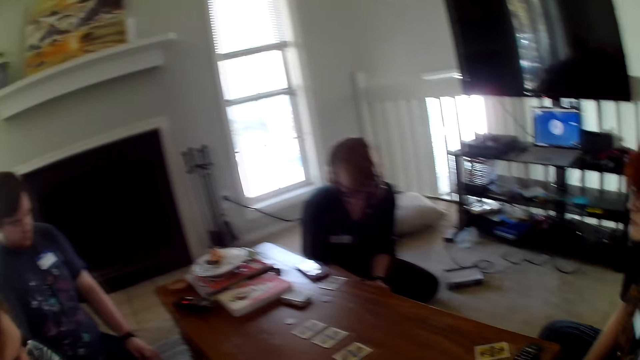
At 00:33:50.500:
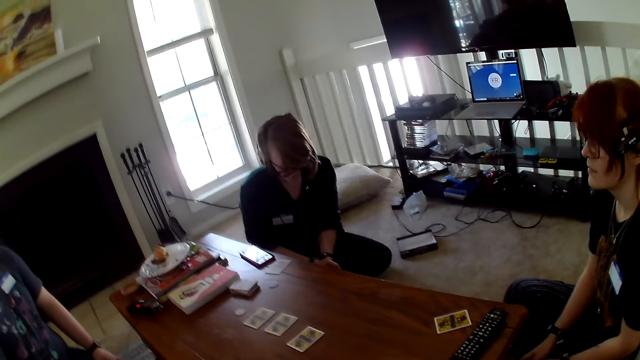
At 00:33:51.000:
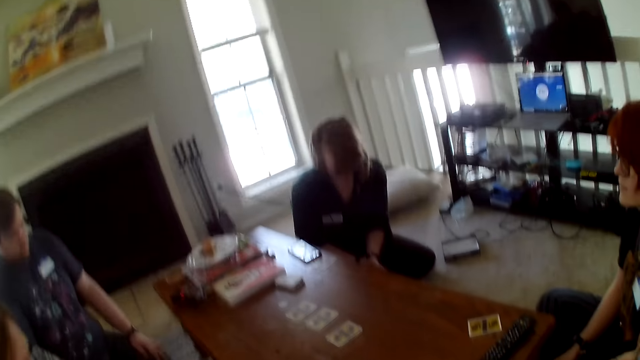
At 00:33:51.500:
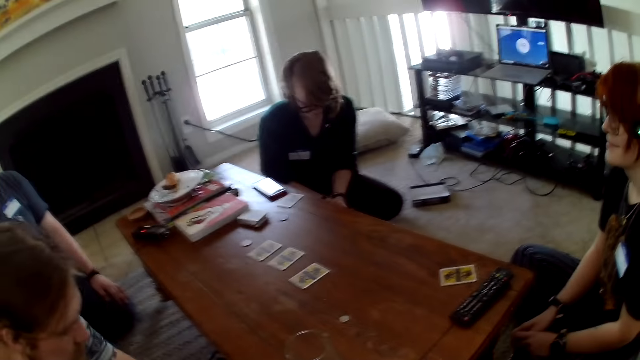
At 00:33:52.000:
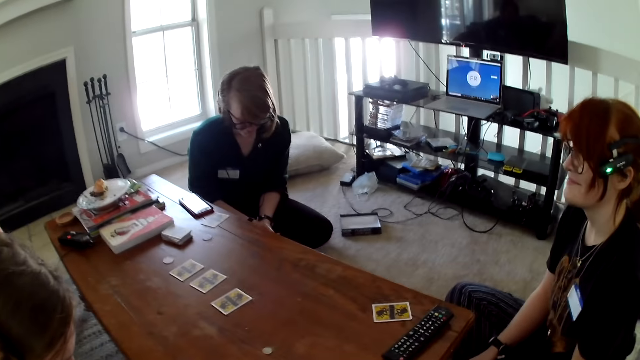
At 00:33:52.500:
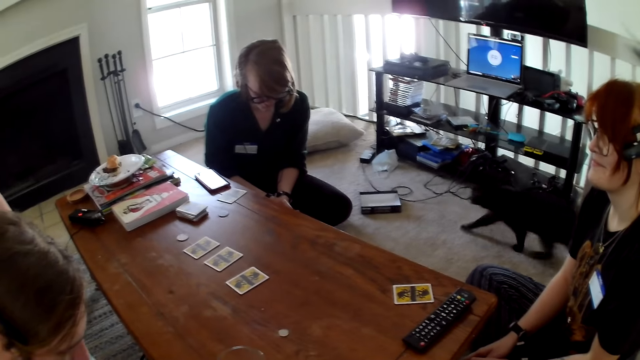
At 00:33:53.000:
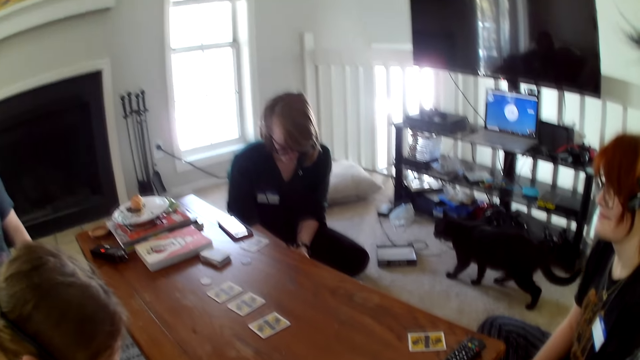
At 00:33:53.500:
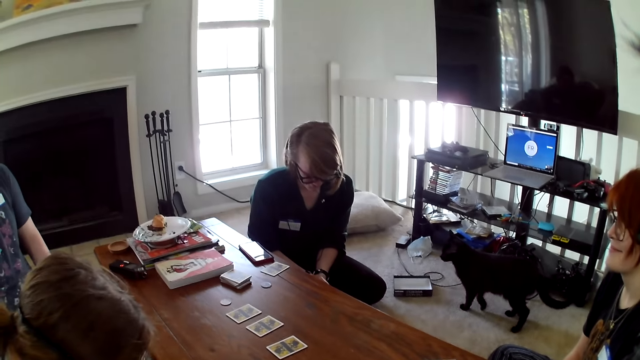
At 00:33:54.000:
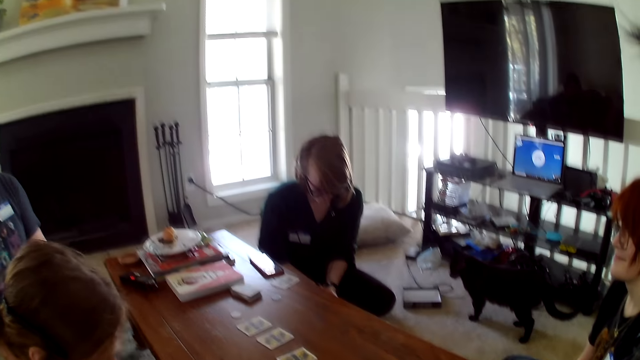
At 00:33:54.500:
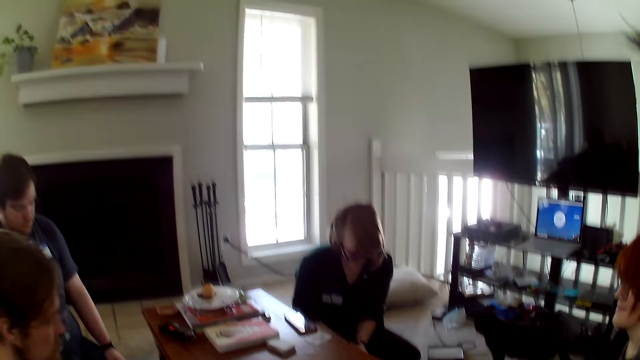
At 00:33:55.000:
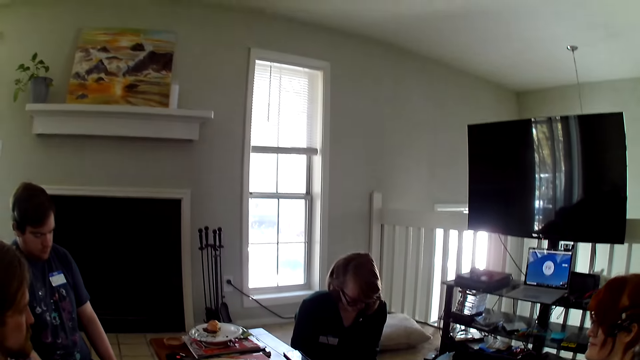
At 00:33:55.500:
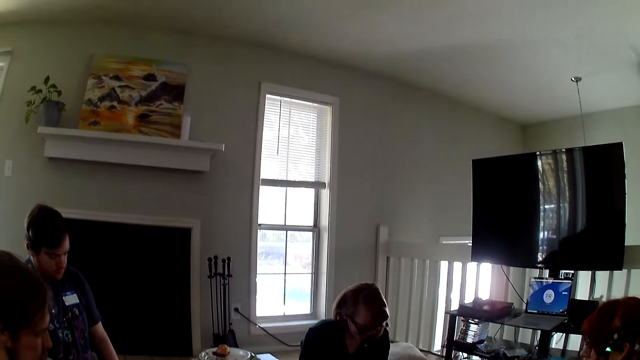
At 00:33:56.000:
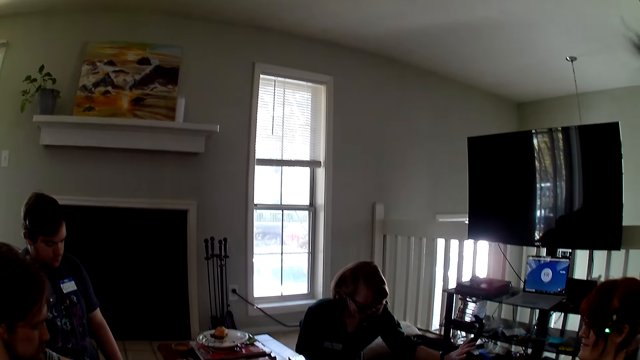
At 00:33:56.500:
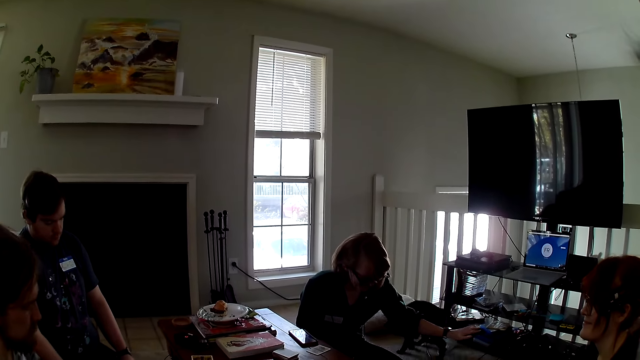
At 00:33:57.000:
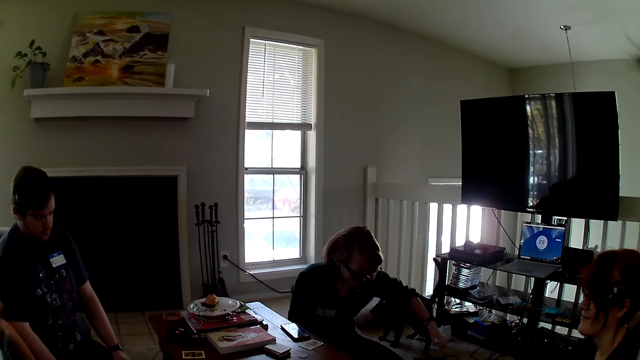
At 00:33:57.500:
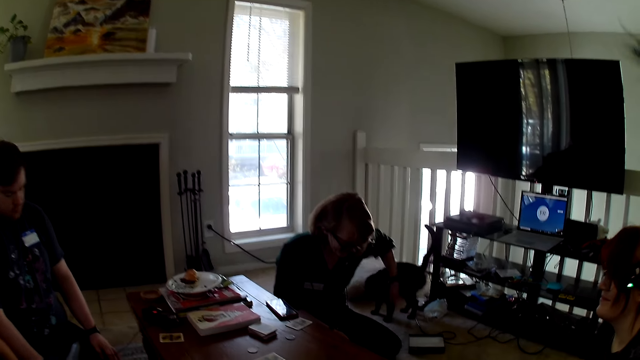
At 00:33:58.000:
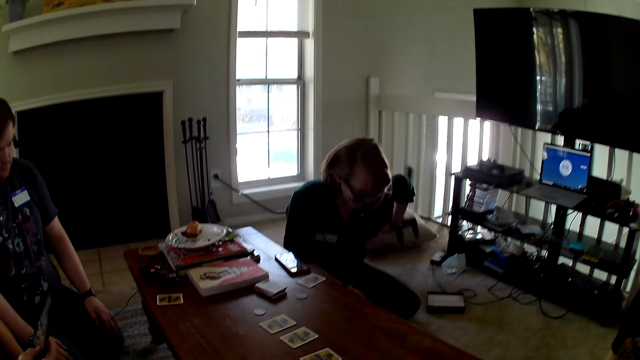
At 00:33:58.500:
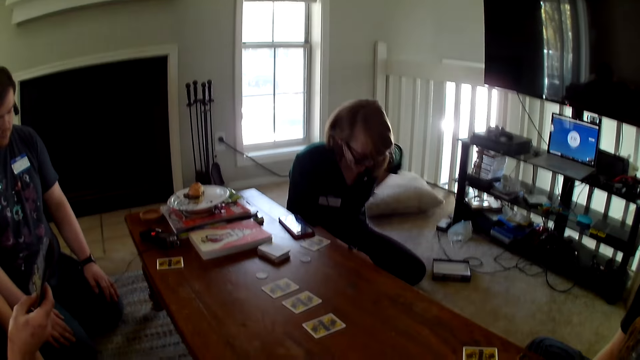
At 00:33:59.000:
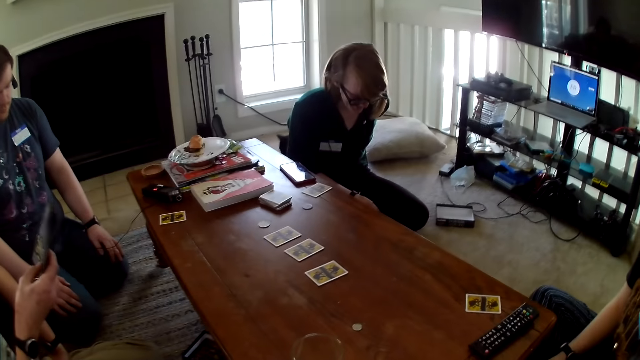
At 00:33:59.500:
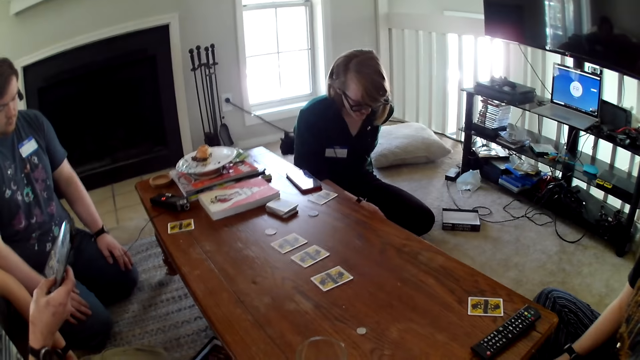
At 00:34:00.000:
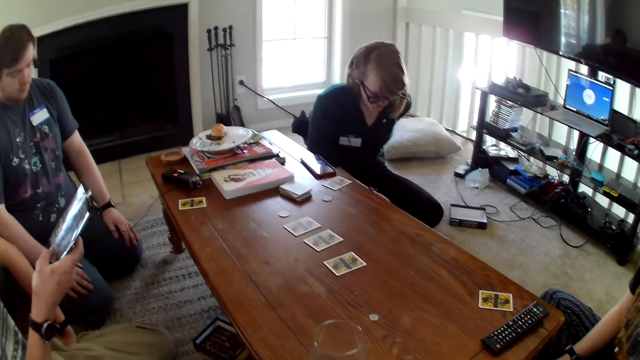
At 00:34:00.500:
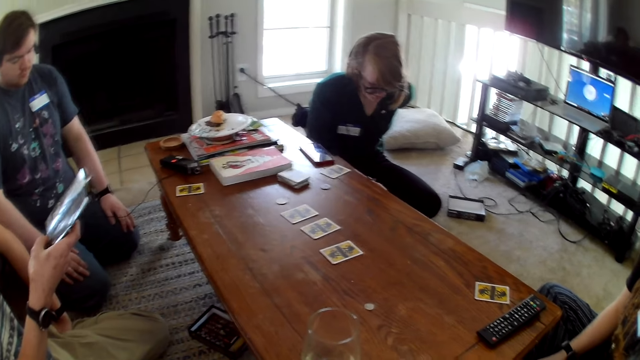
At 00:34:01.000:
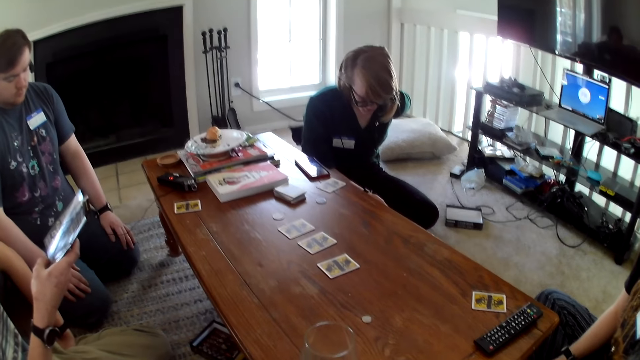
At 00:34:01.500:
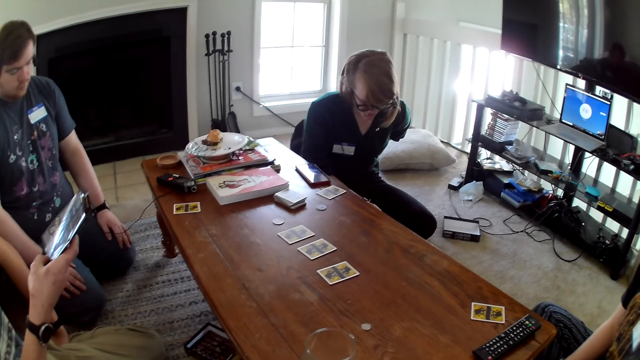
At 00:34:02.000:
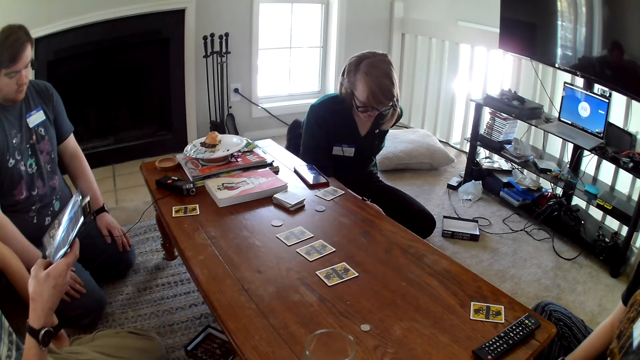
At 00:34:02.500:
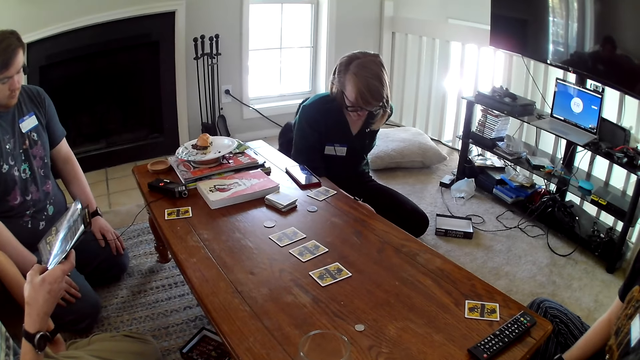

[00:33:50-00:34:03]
The camera wearer looks around the table. A man converses with the camera wearer. The man reads the brochure or guideline paper.

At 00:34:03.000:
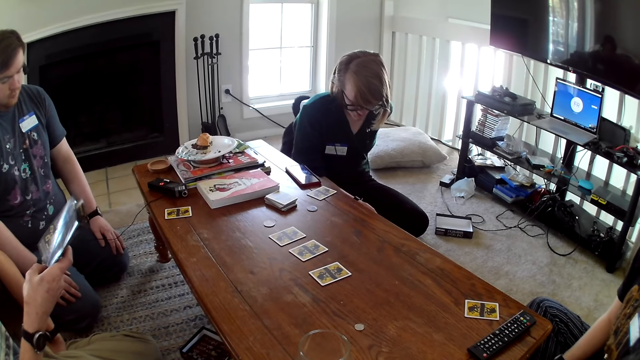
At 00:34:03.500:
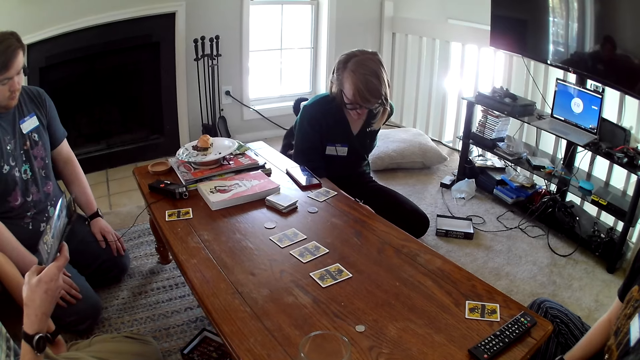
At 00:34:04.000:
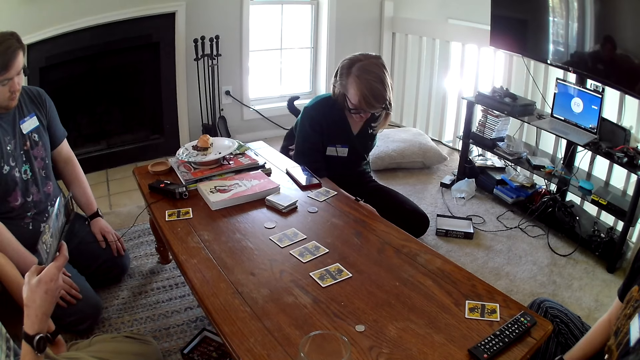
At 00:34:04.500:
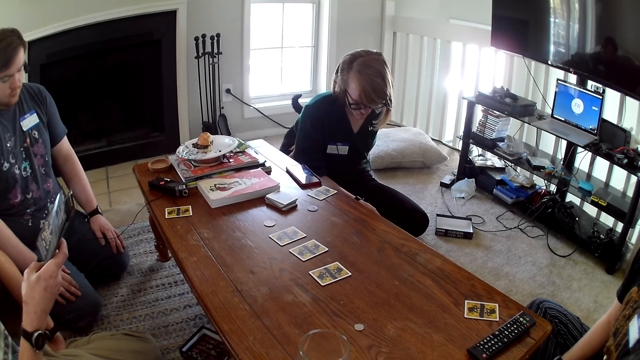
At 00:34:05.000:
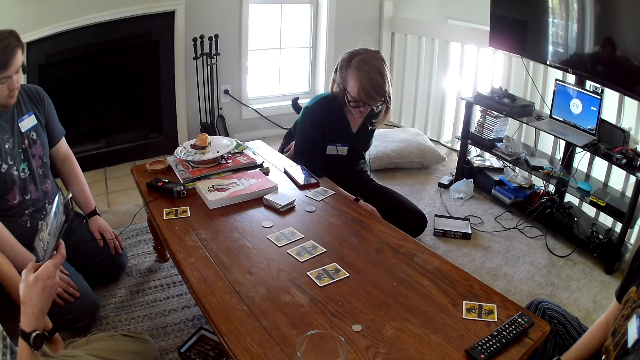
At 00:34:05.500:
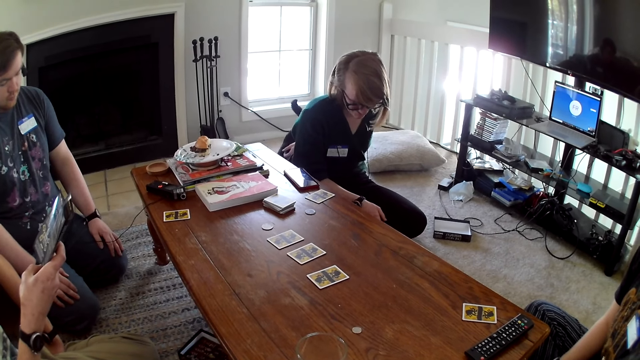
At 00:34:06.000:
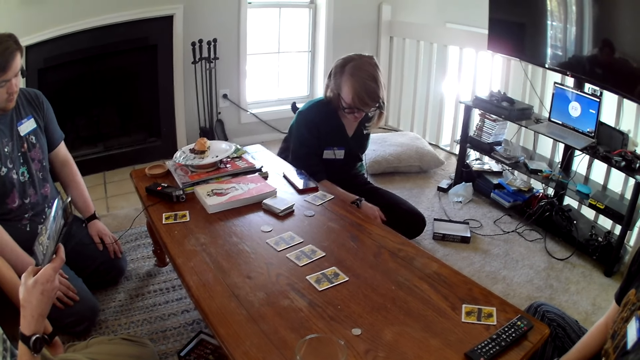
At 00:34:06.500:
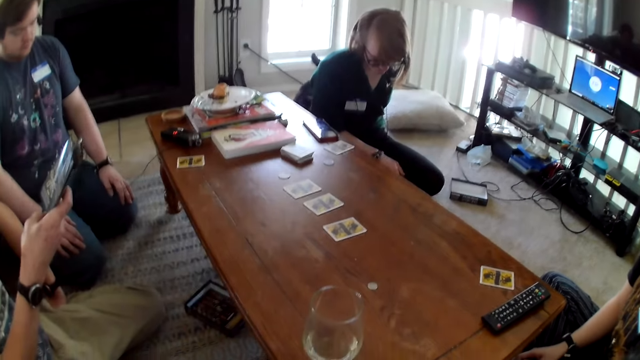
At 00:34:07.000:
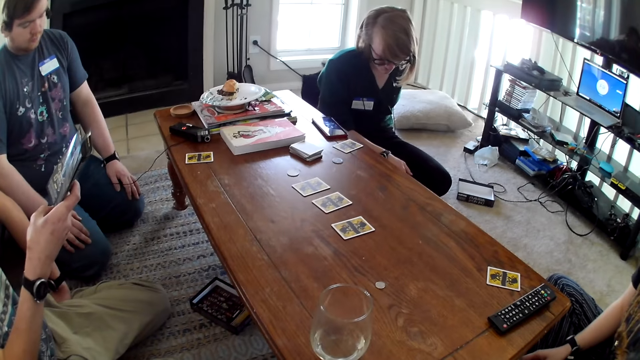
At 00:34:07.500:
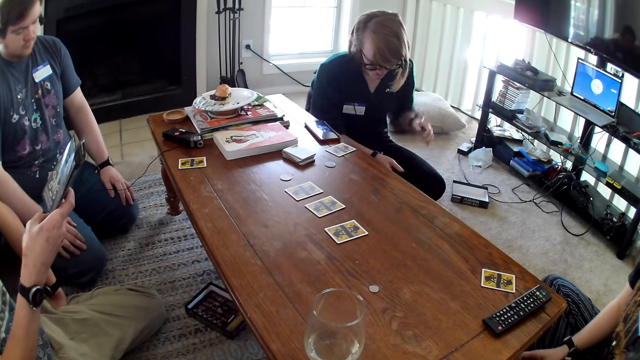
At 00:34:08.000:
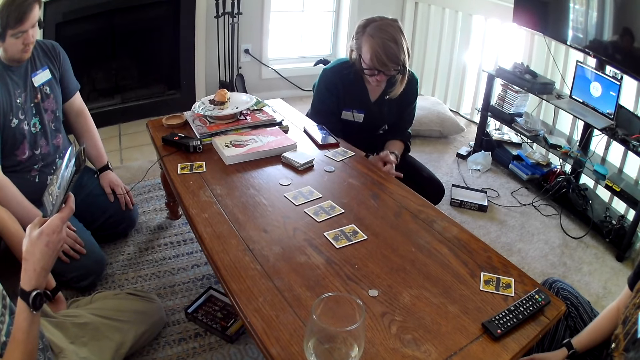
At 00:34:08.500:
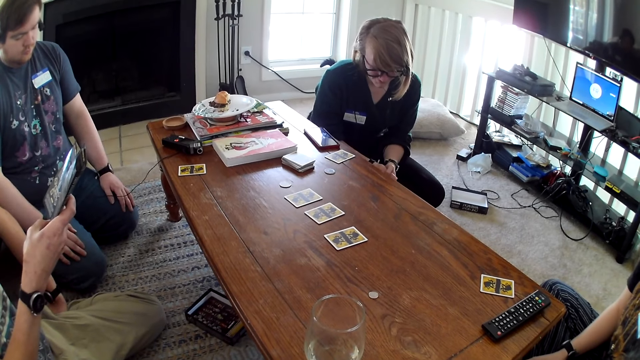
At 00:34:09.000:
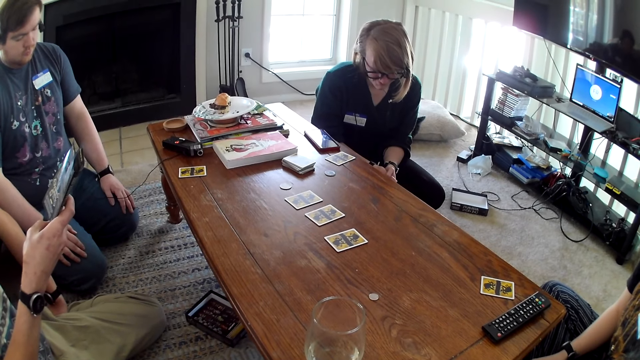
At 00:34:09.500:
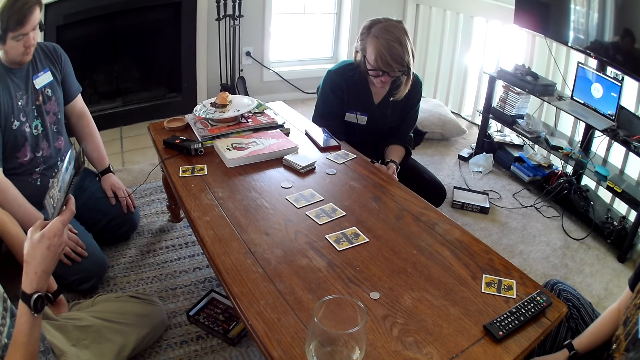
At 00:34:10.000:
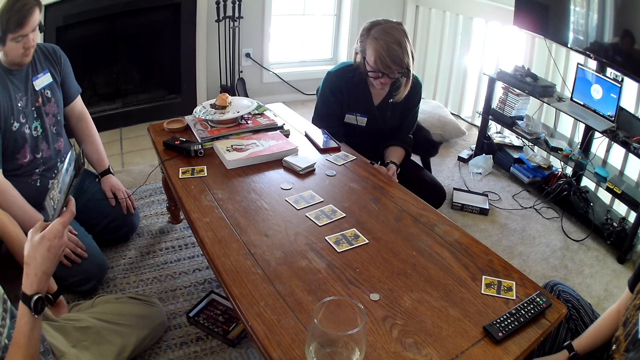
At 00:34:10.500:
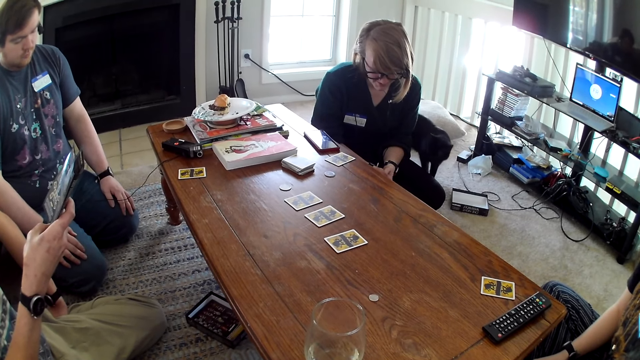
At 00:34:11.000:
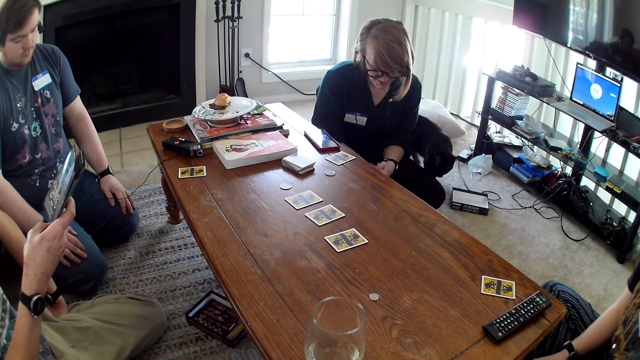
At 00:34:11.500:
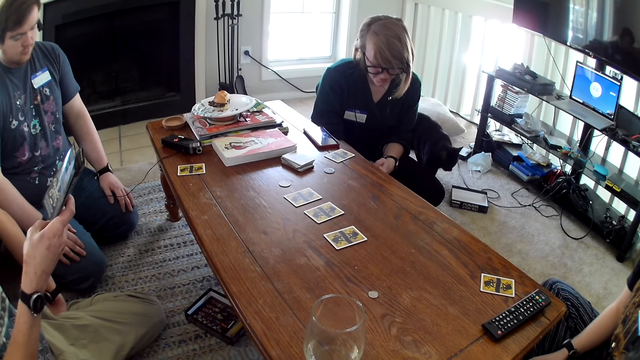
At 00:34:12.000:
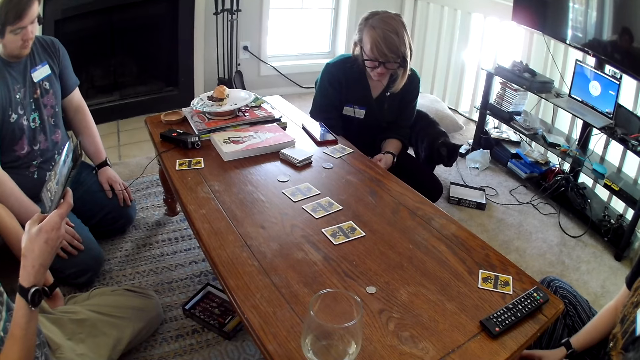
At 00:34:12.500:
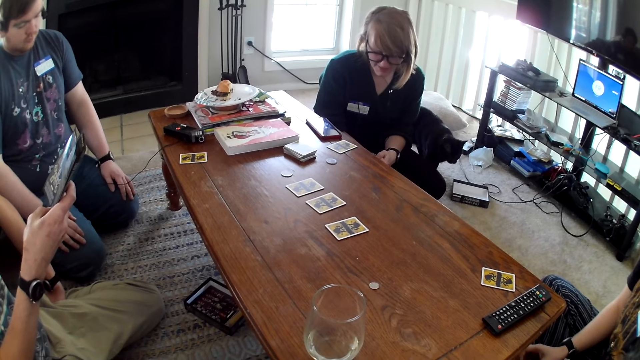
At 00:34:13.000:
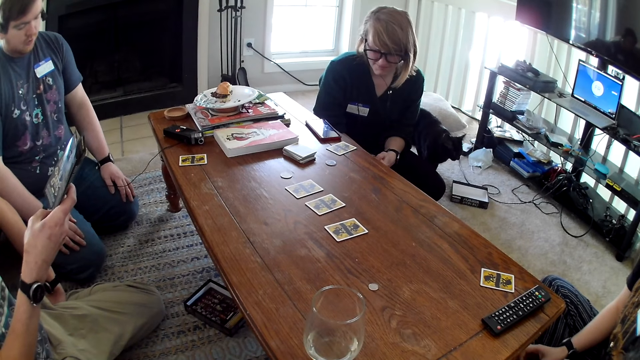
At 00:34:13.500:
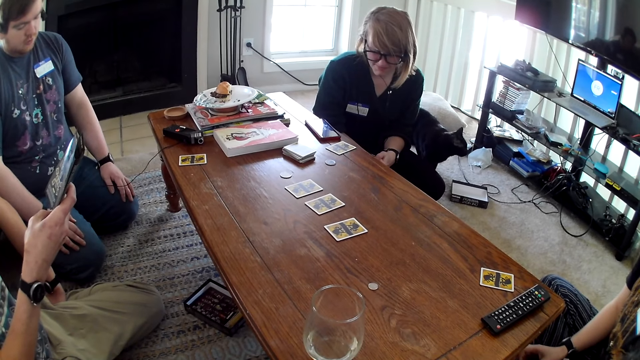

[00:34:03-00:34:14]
A woman plays with the cat. A man reads the guideline paper. The woman talks with the man.
